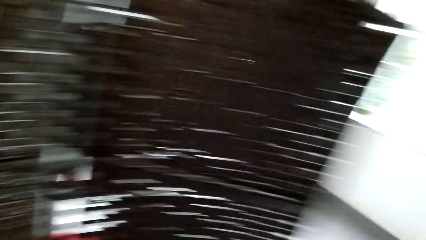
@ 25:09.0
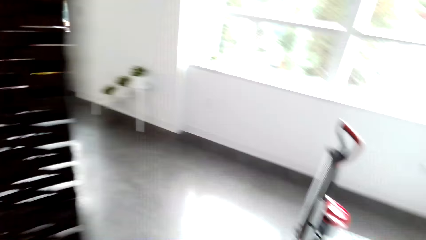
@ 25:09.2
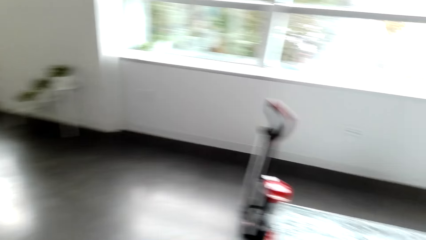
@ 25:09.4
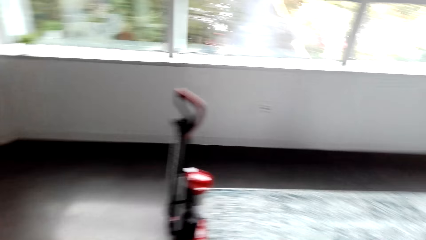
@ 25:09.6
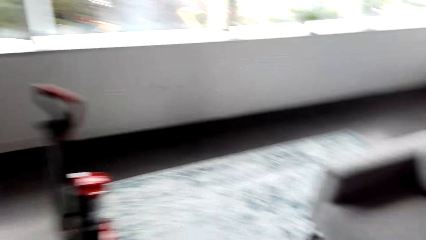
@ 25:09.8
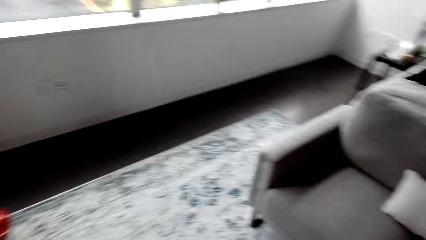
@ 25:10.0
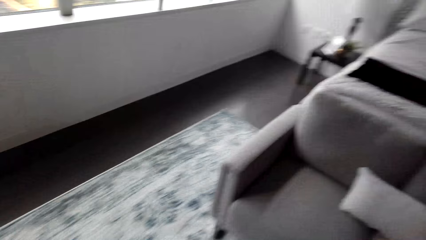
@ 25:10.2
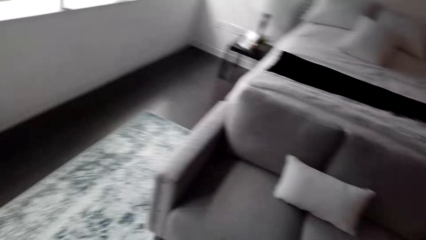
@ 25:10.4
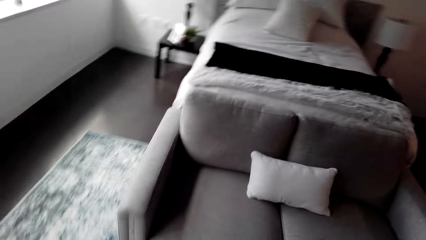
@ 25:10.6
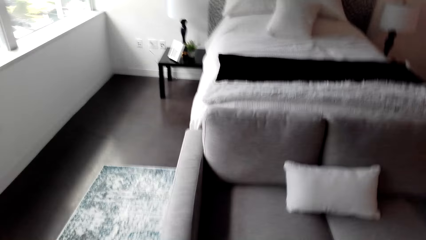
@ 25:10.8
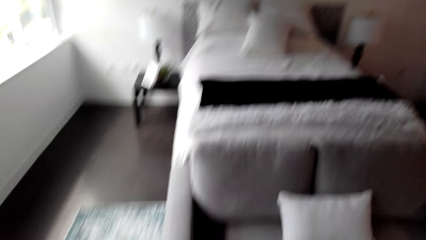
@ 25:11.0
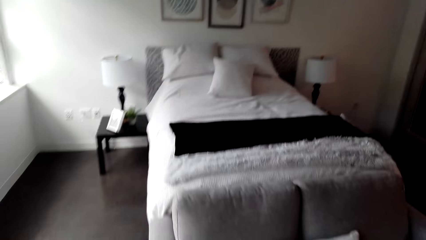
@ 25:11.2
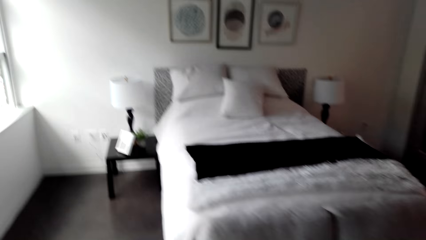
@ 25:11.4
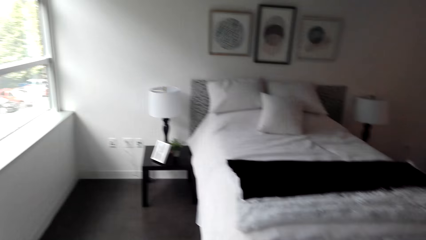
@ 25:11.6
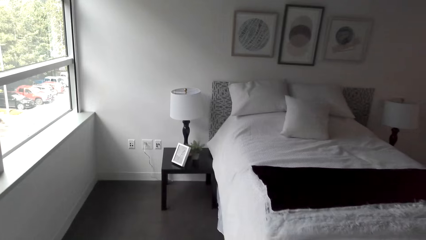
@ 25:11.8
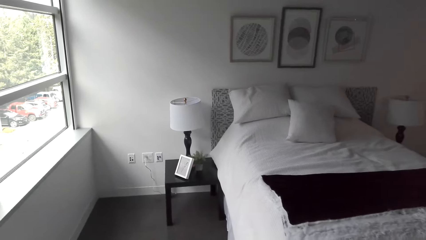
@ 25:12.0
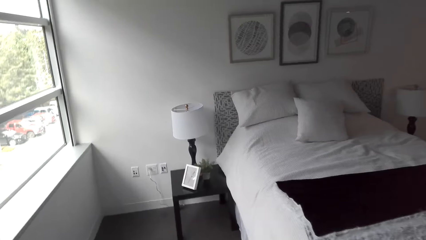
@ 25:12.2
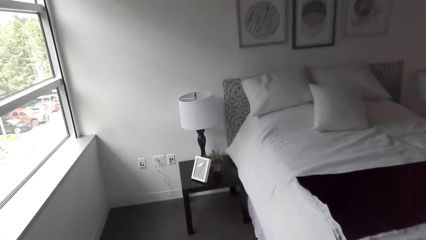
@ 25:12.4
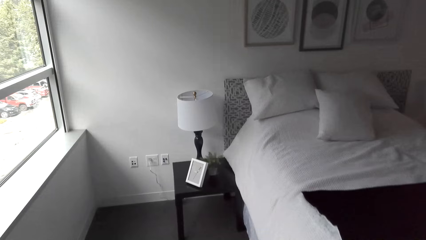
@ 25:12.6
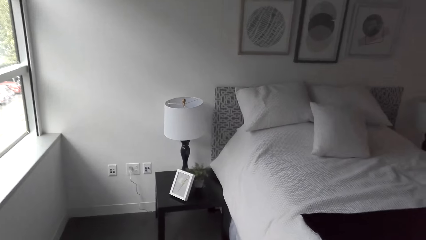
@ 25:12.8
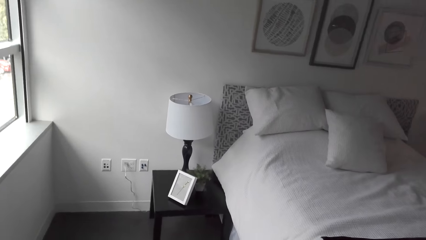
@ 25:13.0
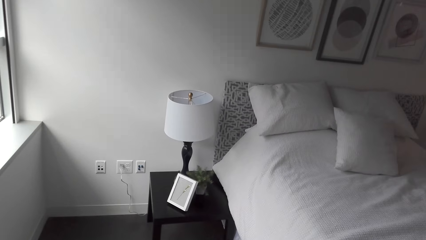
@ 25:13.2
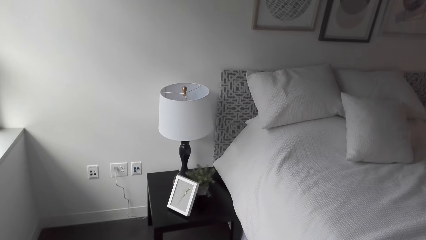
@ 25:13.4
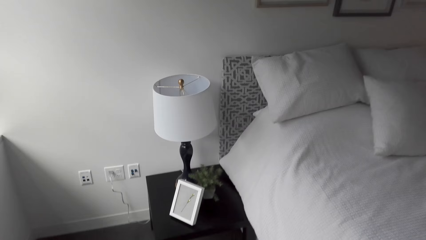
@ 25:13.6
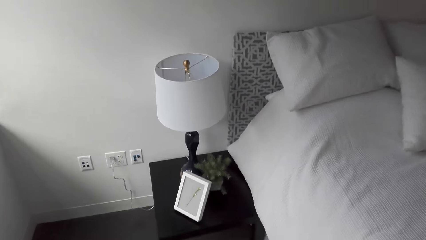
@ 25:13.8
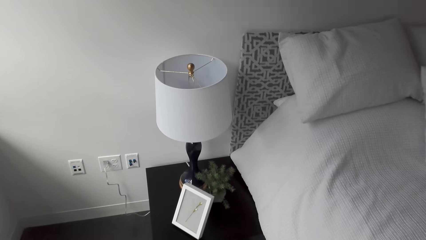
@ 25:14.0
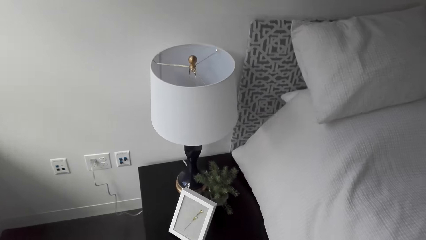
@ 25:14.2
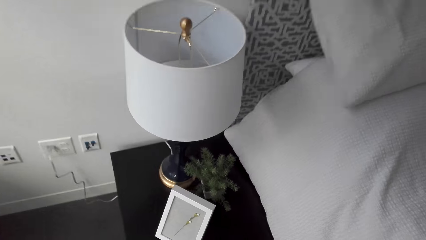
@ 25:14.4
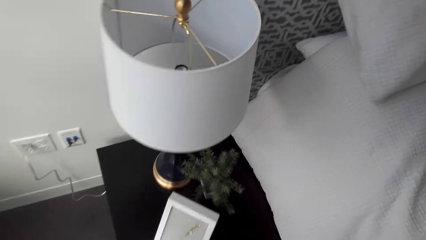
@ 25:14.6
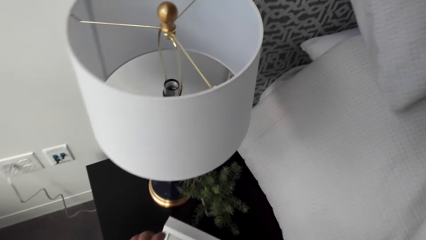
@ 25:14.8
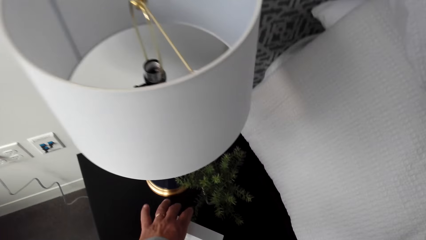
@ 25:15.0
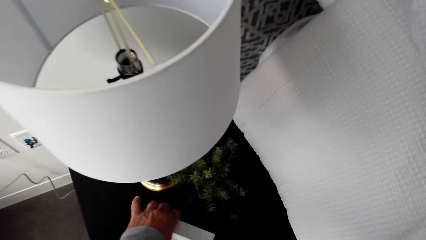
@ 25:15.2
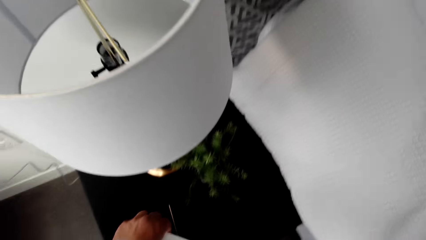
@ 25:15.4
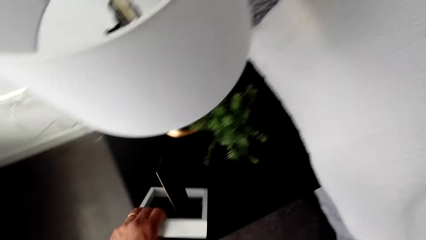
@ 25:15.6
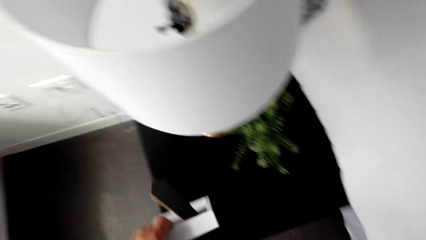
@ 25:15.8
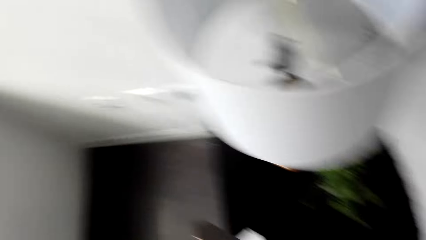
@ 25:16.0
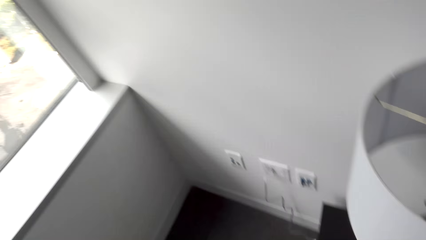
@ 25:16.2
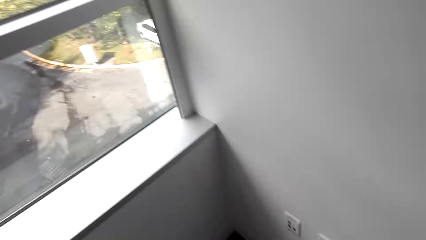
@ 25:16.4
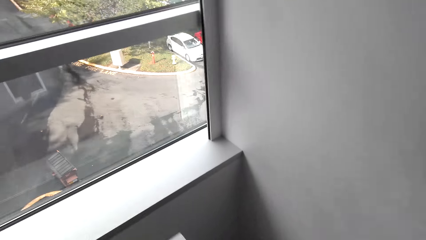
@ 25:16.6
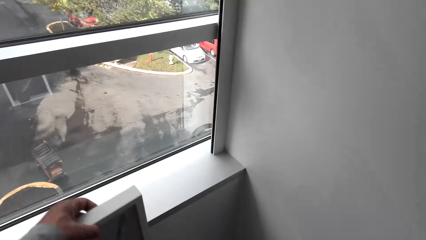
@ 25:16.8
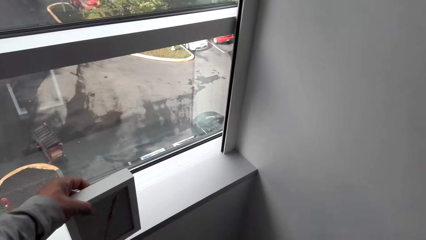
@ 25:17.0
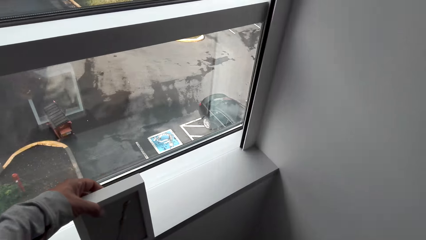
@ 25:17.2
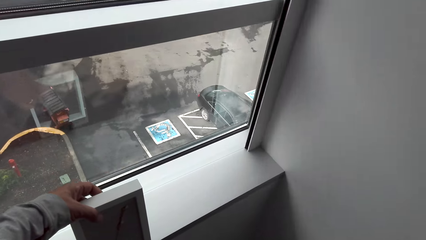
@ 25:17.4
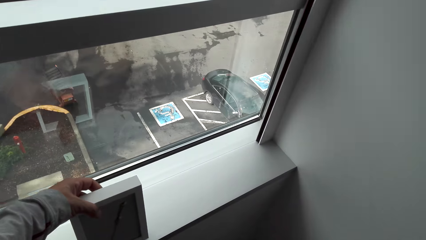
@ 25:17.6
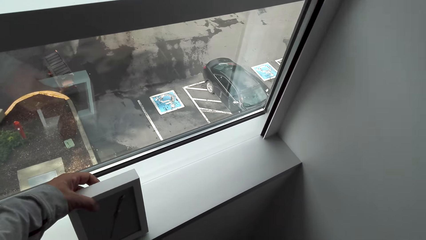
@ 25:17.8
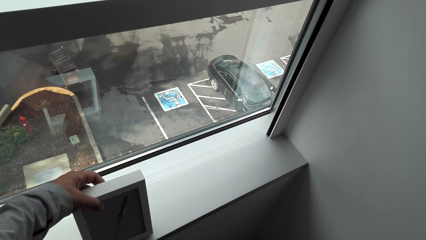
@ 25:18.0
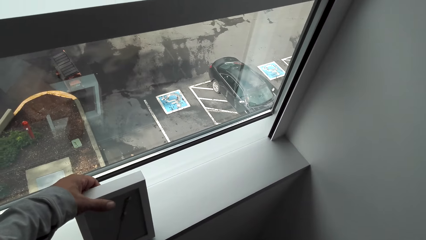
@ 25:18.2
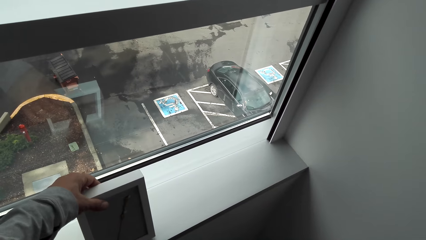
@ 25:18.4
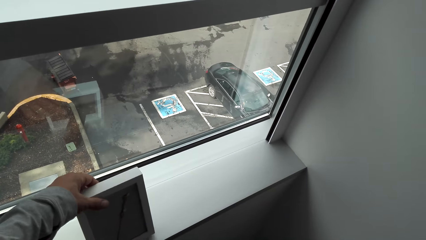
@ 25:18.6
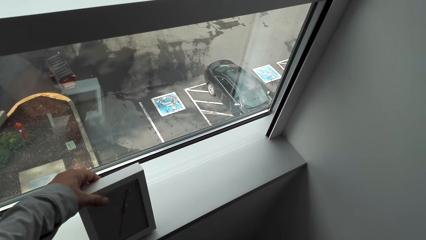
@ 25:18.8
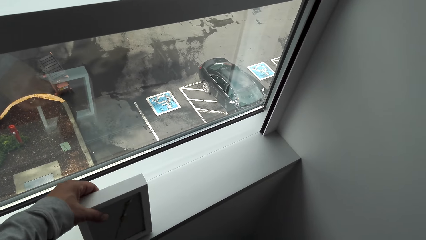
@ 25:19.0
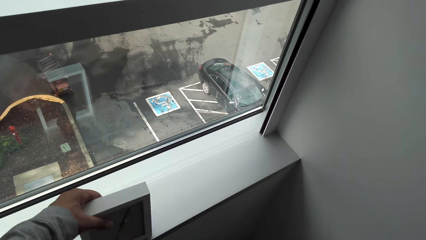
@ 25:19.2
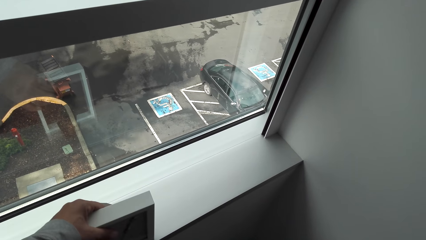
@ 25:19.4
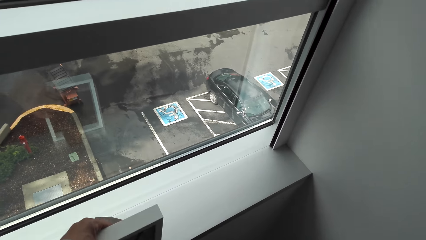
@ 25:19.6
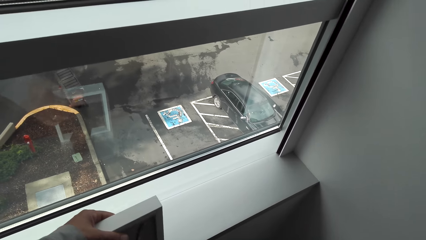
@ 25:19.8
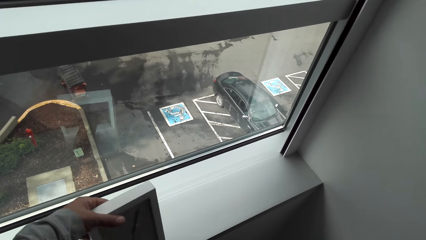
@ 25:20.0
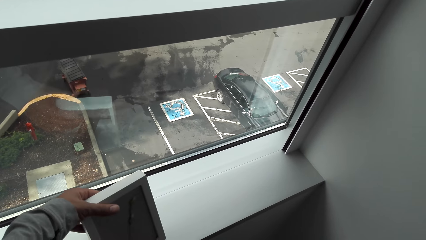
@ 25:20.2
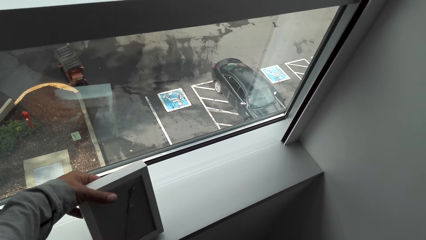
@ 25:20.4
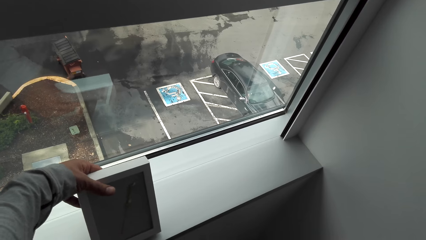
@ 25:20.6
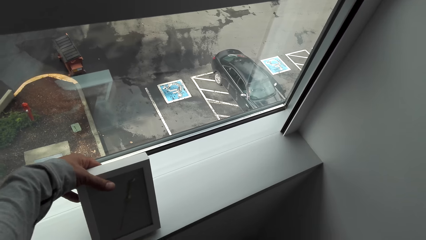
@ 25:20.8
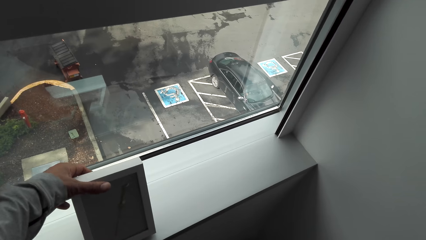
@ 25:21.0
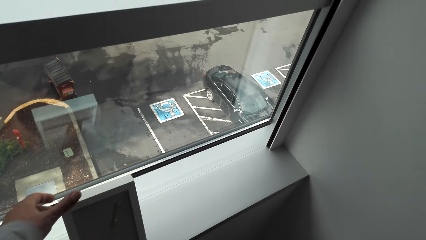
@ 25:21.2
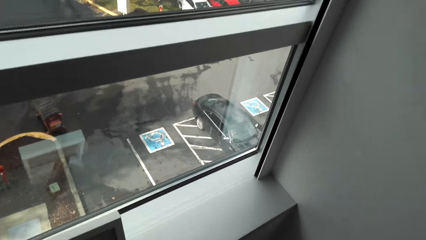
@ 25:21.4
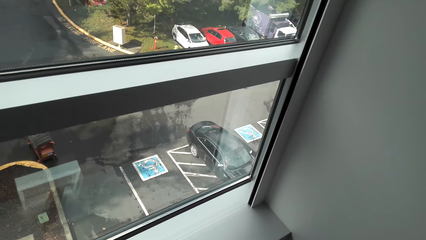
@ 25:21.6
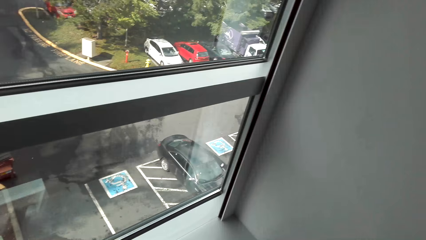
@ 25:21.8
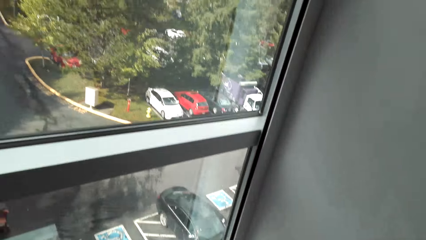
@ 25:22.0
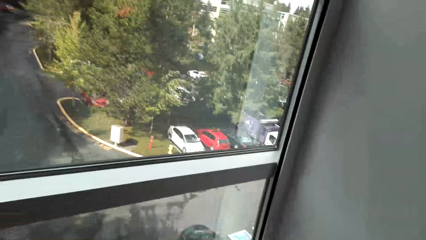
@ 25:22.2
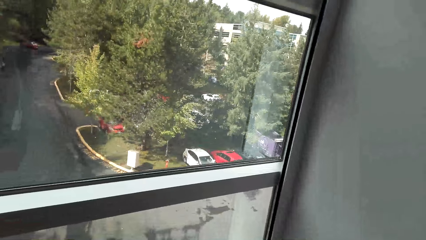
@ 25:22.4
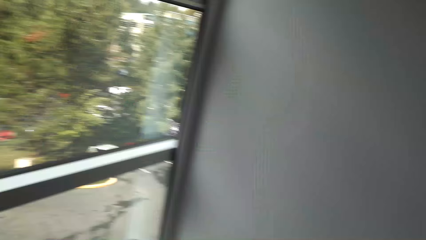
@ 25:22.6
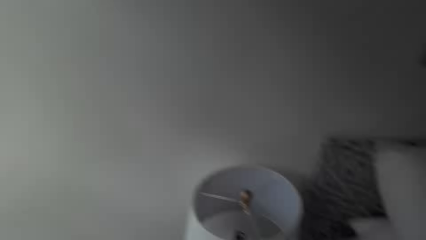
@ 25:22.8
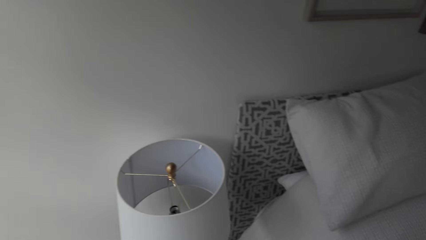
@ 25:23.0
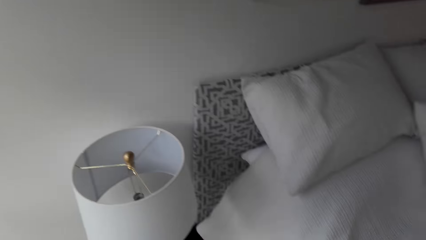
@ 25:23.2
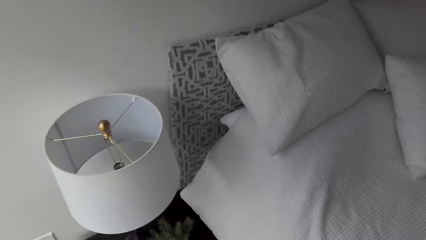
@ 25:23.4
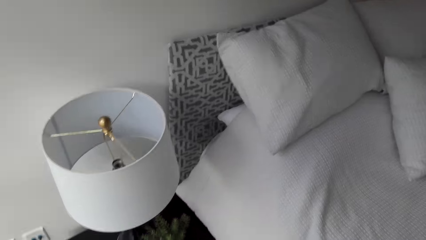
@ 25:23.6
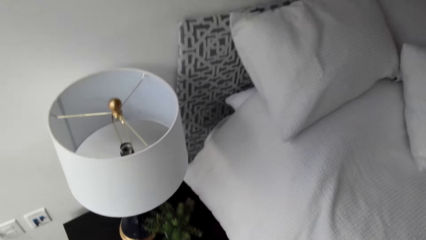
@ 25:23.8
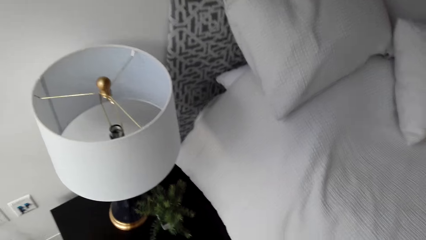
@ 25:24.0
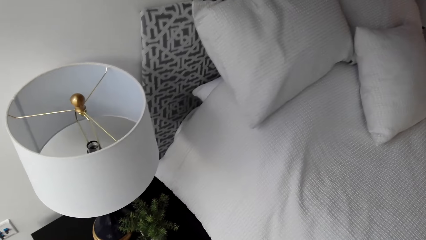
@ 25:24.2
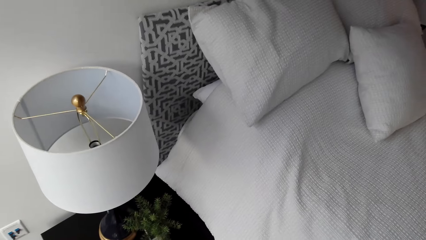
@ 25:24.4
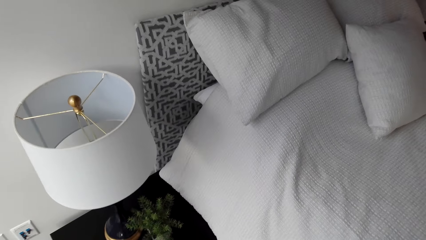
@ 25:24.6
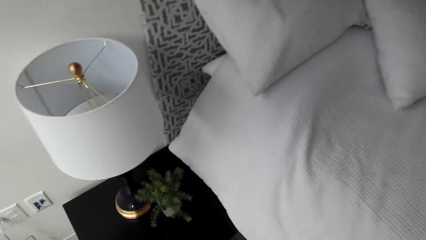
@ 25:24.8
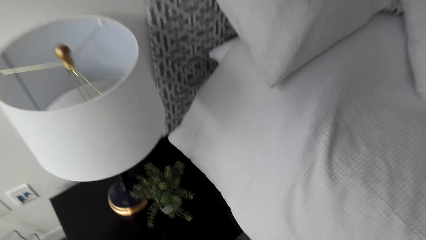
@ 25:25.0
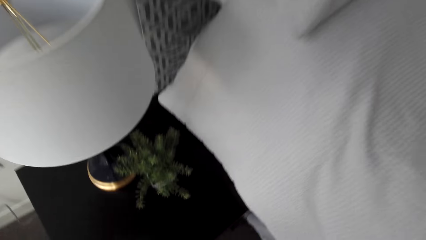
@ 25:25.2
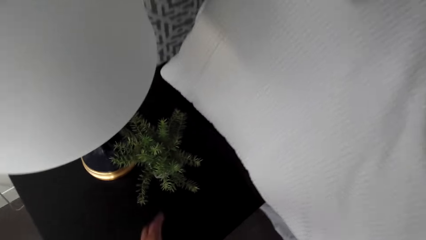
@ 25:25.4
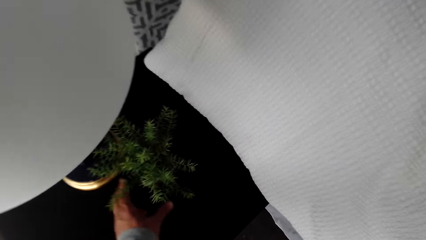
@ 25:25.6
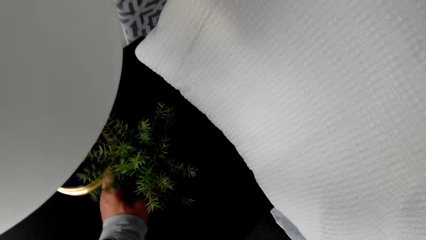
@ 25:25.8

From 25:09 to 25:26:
The camera wearer walks around the room. They pick up the frame under the bed and put the frame on the window. They walk around the room.
